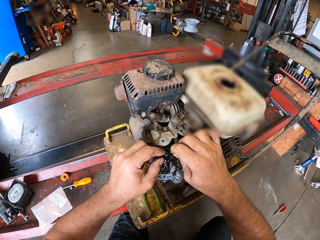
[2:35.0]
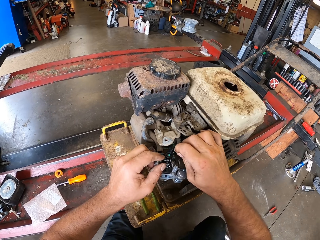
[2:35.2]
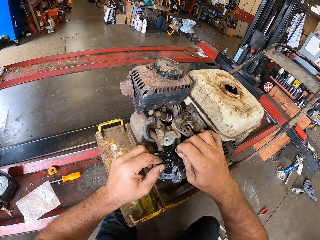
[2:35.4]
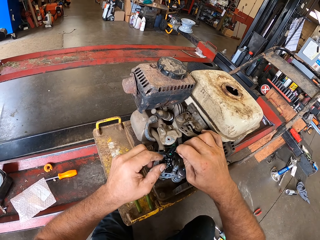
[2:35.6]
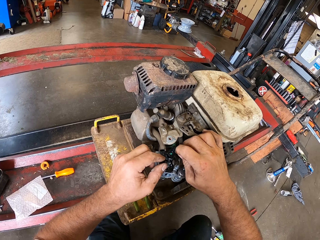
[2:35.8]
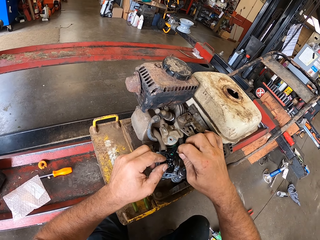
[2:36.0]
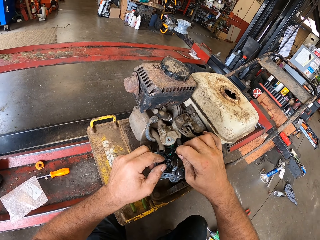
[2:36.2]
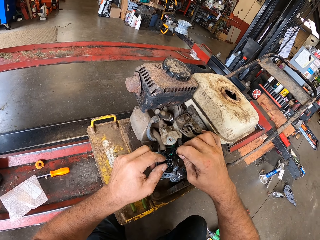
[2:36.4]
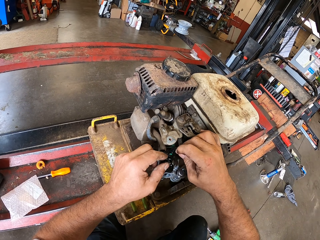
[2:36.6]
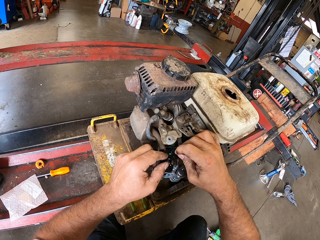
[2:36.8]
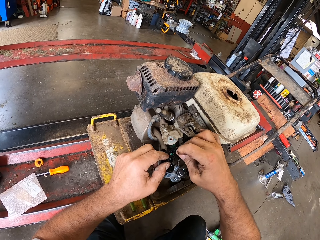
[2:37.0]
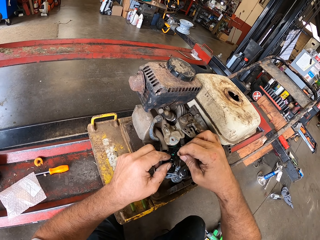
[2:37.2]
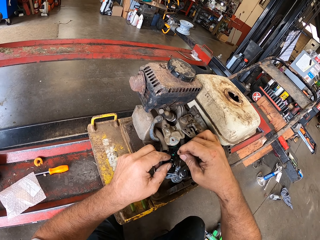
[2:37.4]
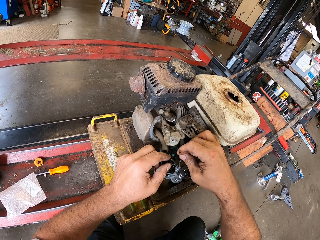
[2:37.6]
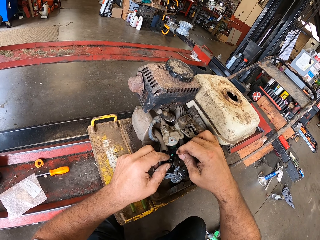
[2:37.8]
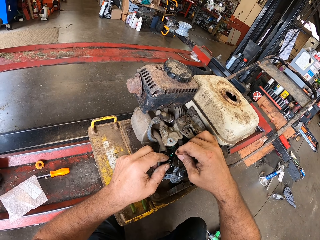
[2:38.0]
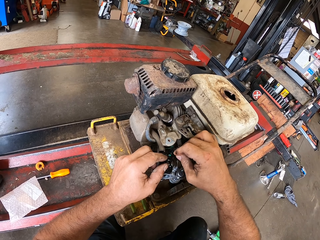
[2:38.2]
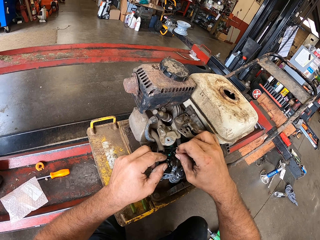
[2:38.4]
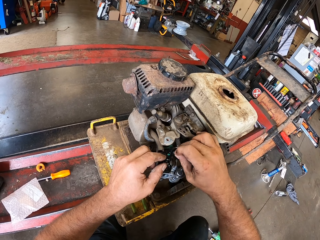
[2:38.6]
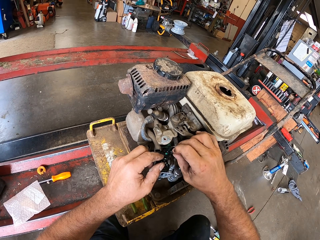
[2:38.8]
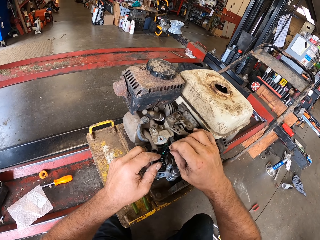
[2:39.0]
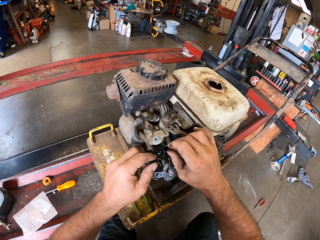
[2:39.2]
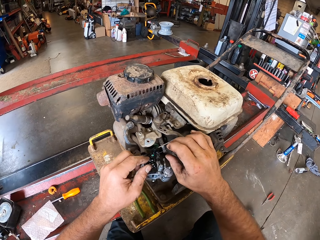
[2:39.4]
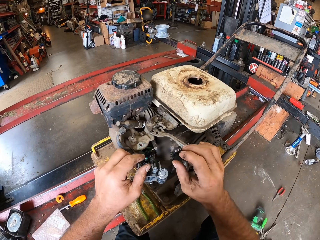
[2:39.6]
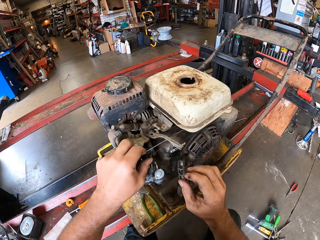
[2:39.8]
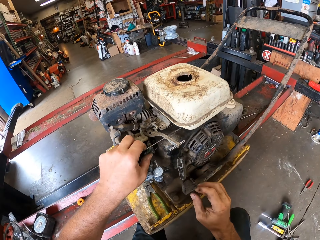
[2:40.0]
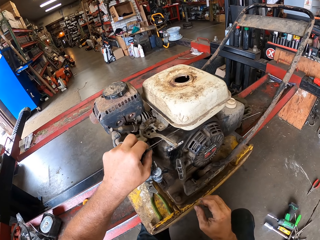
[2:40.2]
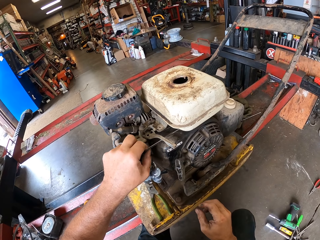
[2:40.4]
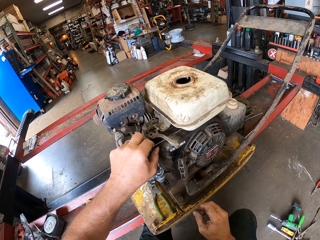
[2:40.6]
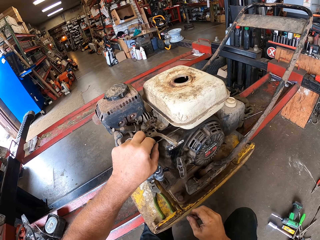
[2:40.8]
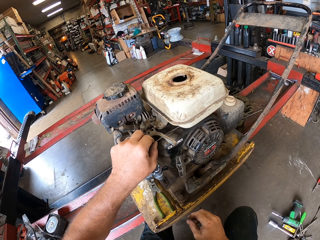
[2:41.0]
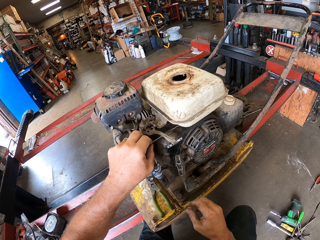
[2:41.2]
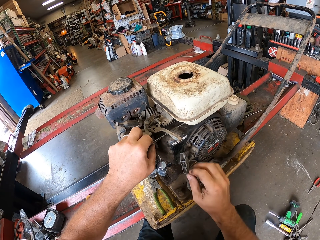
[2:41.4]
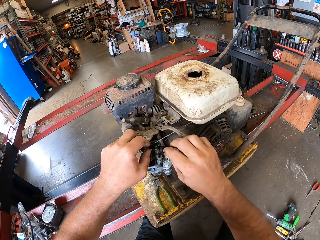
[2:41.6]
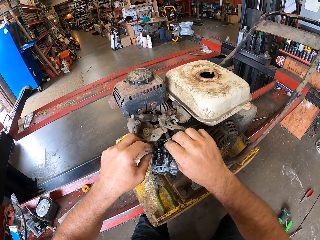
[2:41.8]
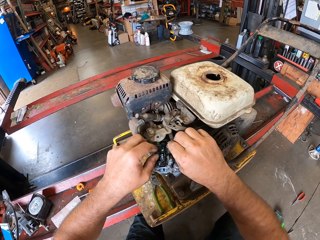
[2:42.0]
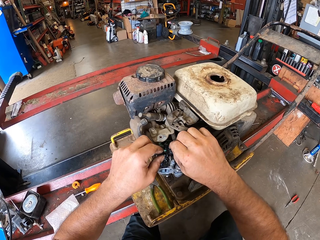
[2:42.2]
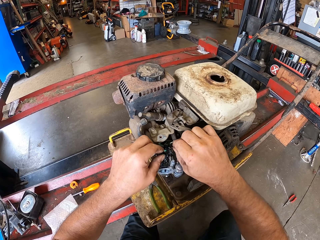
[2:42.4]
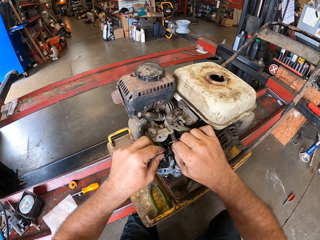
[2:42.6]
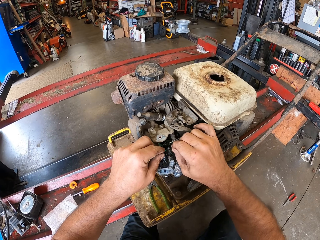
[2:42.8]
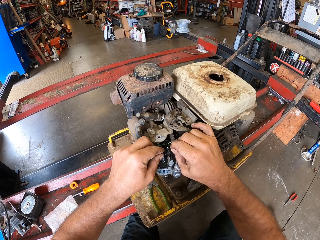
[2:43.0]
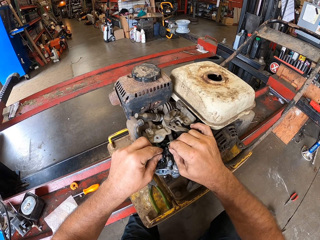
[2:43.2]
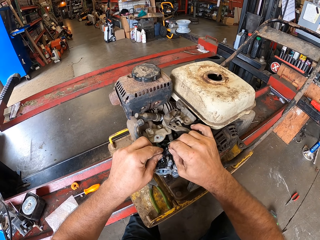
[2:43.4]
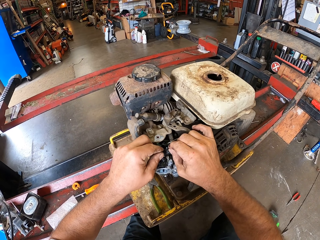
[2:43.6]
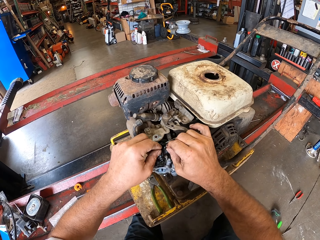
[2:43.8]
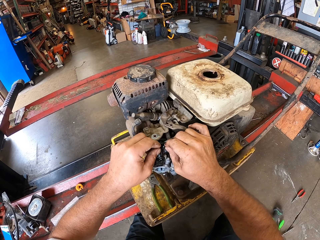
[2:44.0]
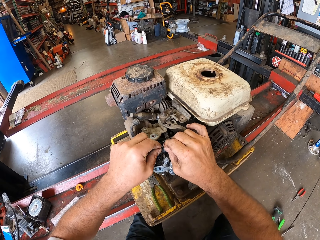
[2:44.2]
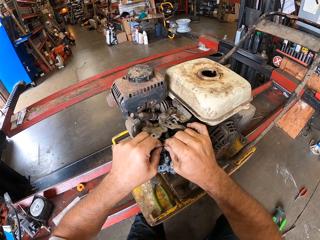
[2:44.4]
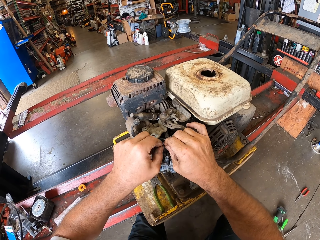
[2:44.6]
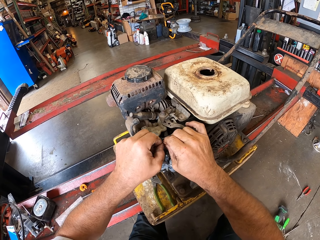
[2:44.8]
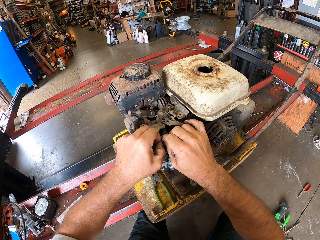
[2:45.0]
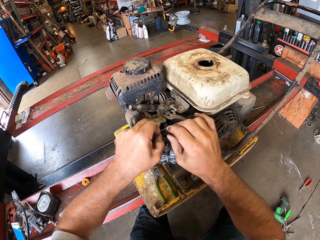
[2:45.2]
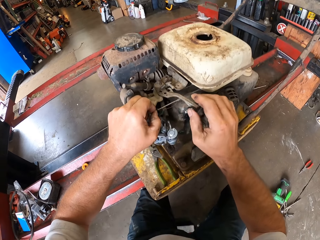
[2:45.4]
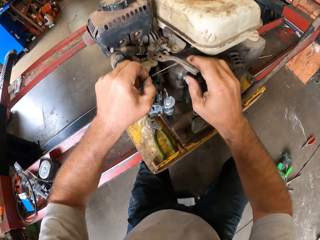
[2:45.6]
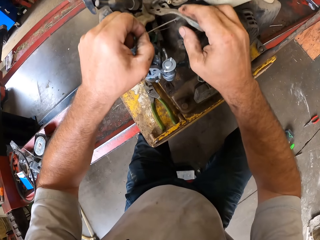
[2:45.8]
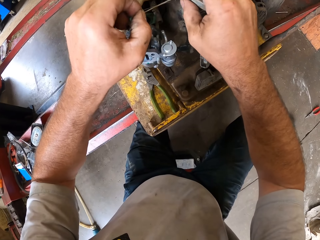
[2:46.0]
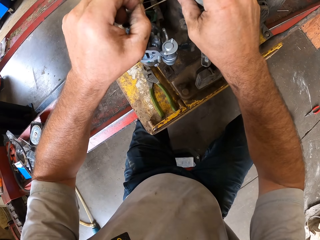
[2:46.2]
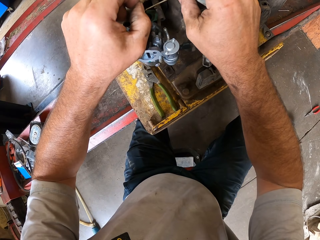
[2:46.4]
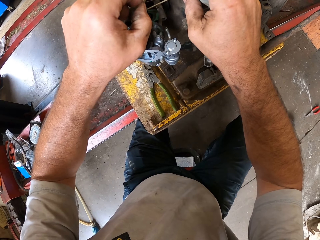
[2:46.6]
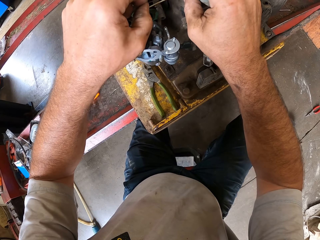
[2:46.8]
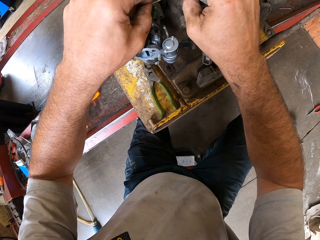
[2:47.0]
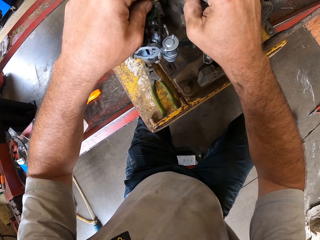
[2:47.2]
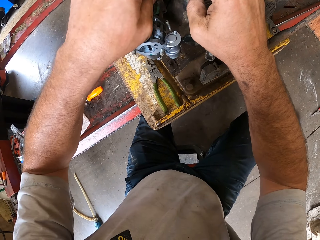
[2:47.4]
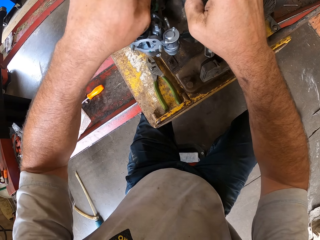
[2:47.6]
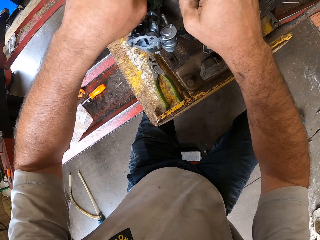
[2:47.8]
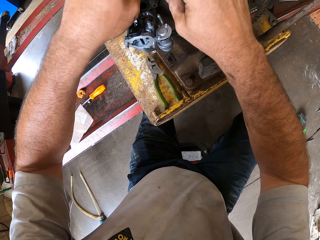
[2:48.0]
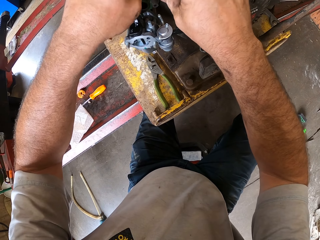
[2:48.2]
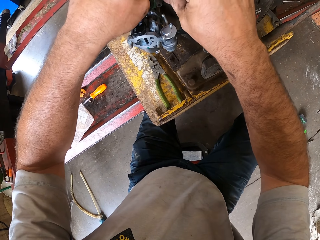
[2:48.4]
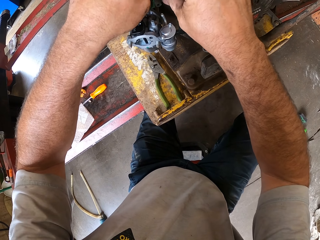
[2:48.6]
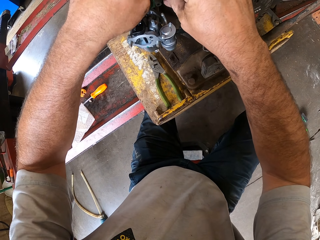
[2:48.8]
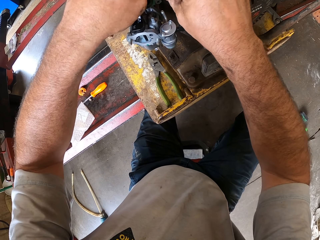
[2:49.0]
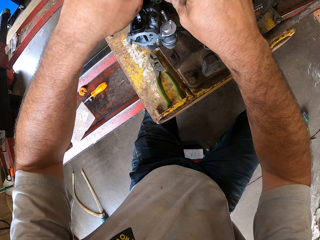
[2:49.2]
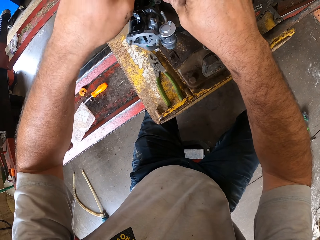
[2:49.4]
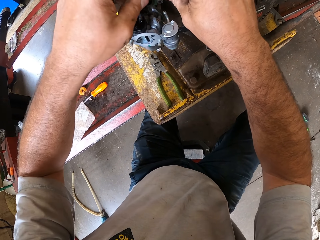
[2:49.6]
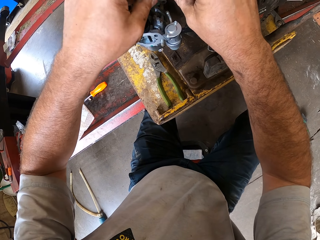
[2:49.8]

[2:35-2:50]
The camera wearer handles a wire. They handle the wire again.

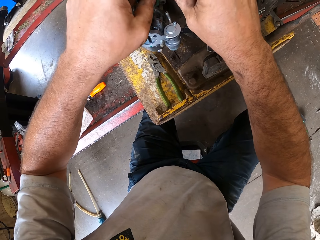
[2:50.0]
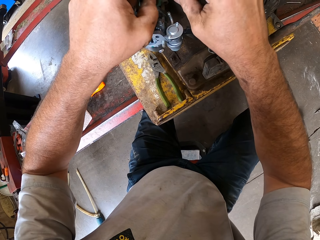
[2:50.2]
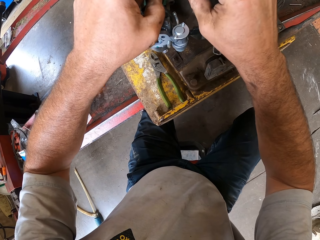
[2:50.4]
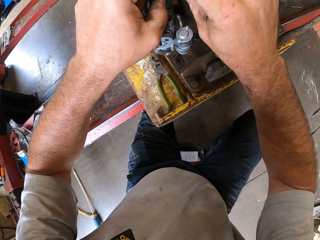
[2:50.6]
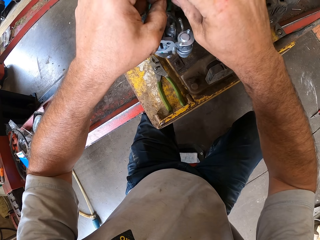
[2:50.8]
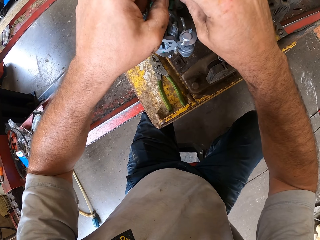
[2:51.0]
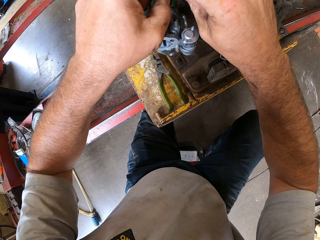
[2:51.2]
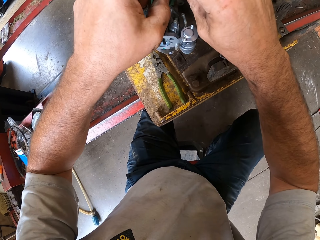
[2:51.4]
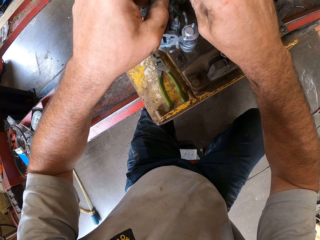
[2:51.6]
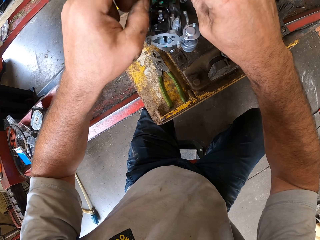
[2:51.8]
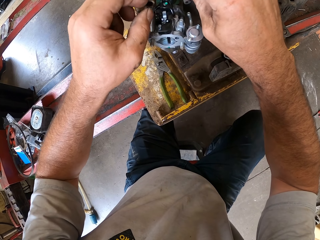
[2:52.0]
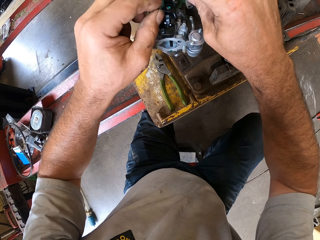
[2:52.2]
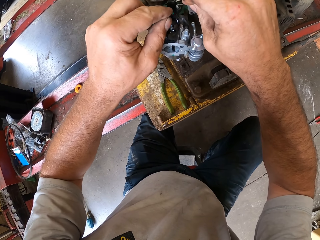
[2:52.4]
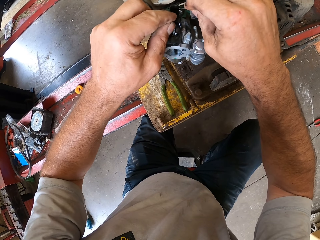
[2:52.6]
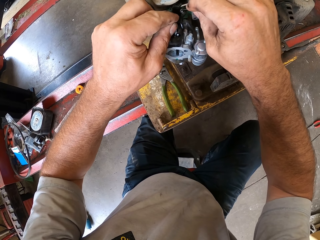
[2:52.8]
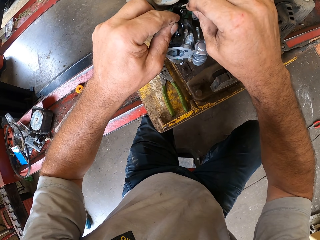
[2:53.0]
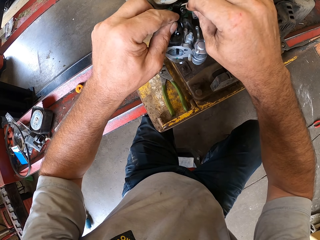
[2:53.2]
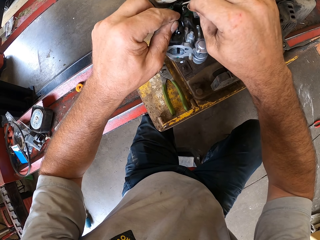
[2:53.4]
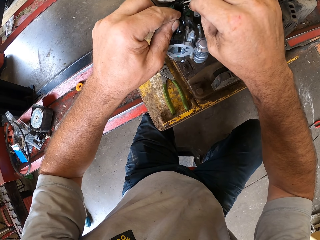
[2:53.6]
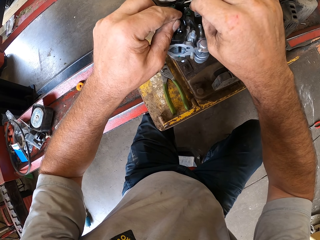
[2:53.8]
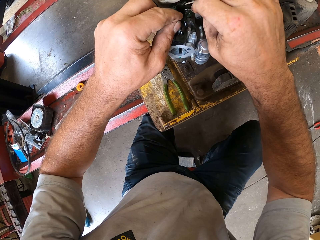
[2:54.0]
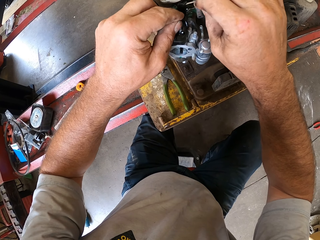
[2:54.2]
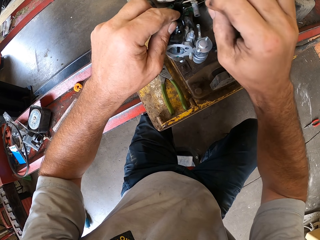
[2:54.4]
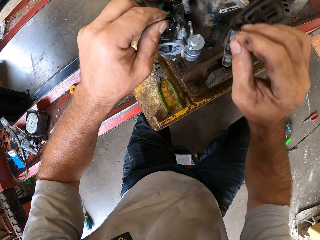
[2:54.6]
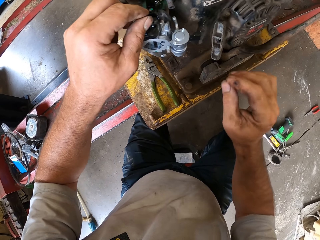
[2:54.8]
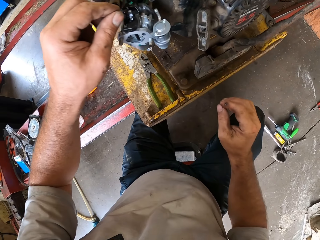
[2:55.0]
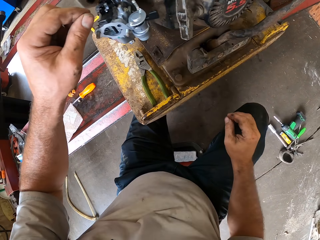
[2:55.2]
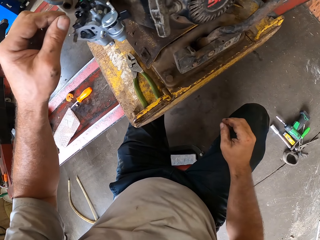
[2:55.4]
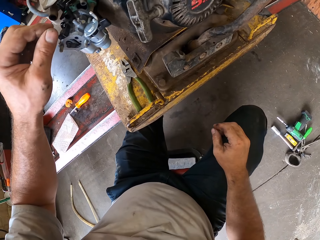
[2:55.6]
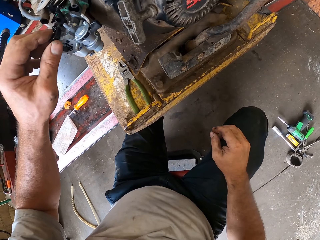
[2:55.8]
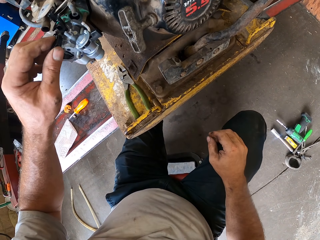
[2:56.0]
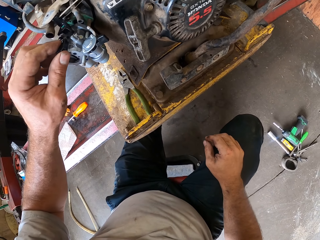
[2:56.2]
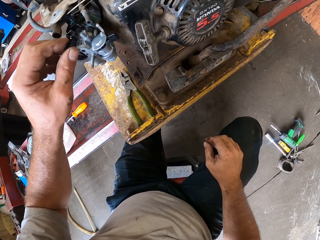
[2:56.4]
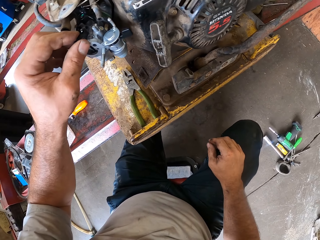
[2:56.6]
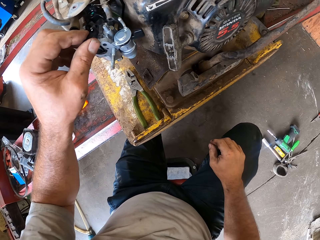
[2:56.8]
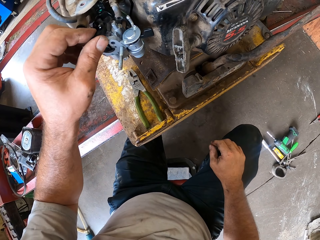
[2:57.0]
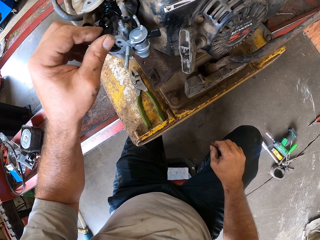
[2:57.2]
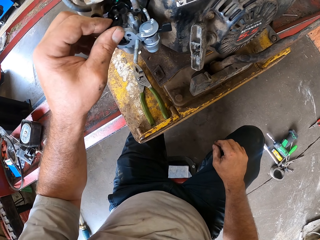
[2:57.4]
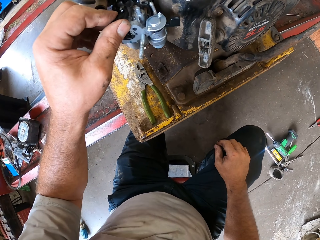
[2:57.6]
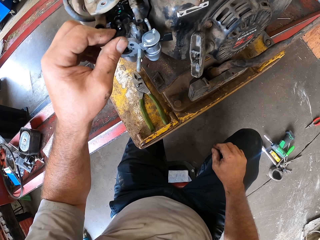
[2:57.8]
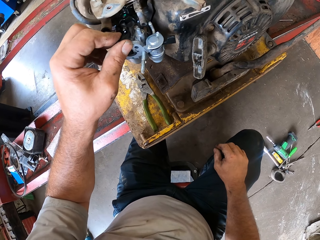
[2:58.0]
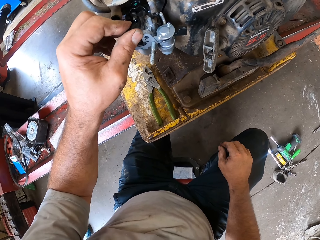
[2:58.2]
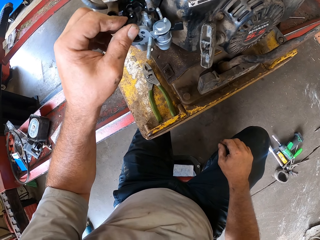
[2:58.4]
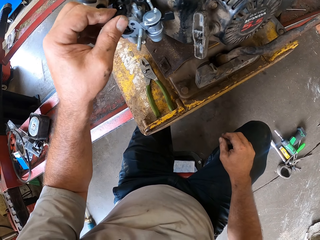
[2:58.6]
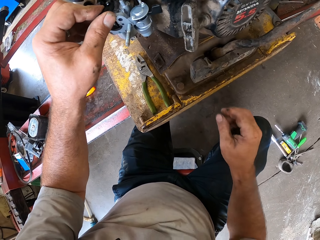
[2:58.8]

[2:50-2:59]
The camera wearer handles a wire. He presses the carburetor into the lawn mower with his left hand.
